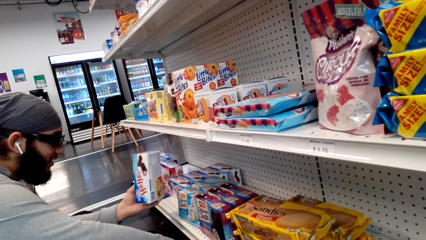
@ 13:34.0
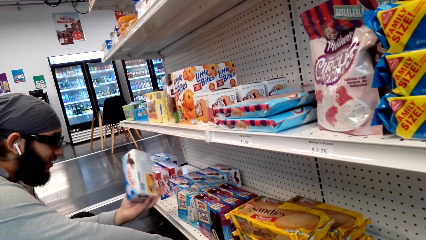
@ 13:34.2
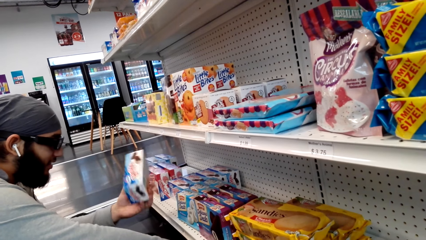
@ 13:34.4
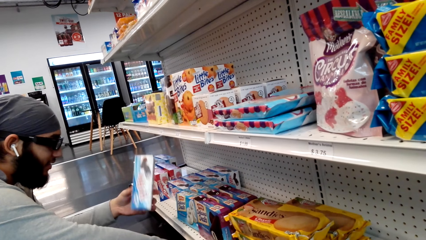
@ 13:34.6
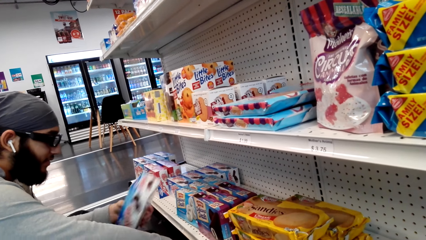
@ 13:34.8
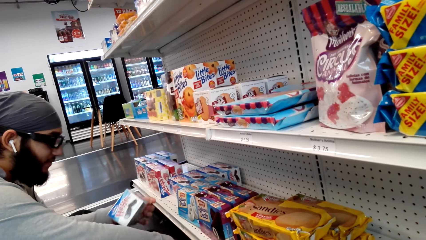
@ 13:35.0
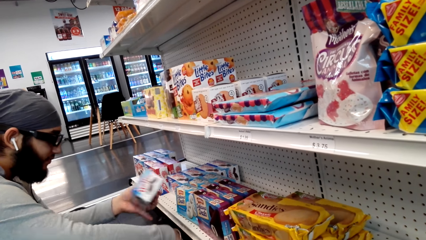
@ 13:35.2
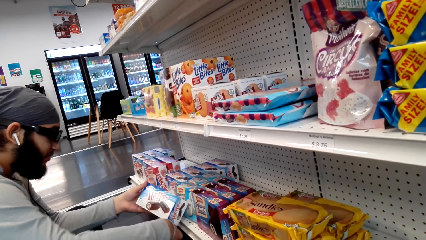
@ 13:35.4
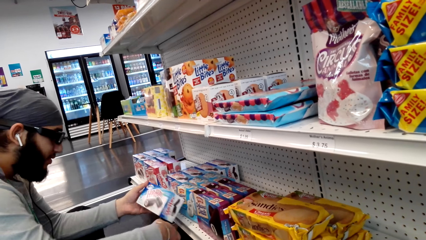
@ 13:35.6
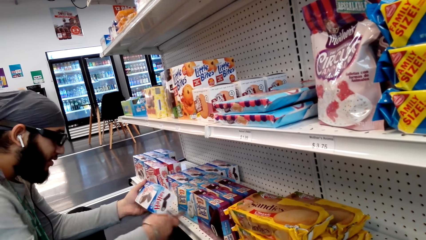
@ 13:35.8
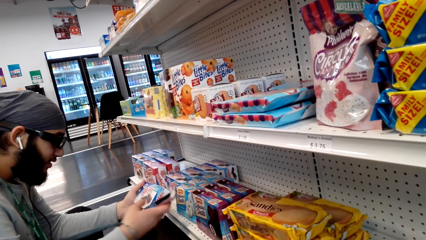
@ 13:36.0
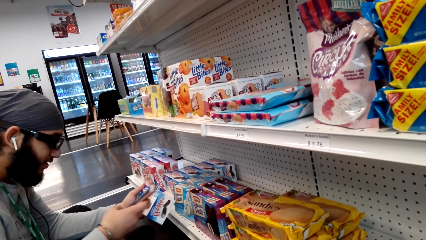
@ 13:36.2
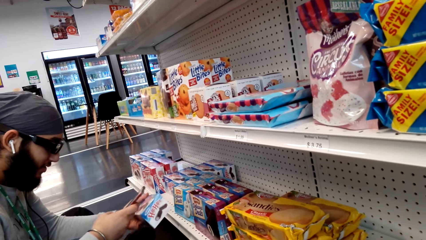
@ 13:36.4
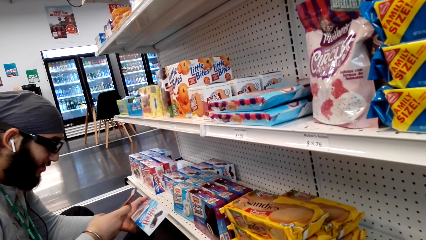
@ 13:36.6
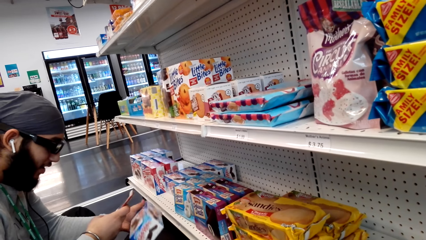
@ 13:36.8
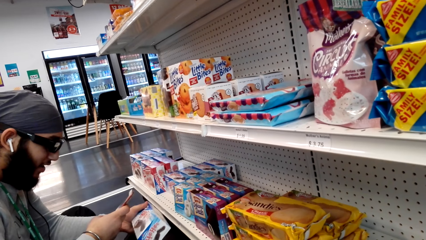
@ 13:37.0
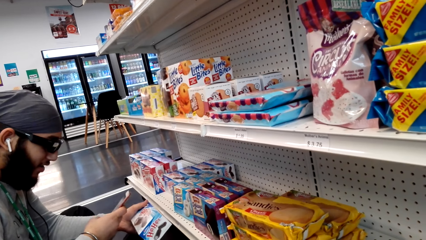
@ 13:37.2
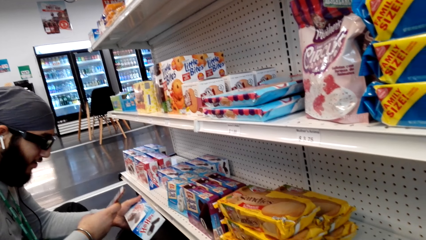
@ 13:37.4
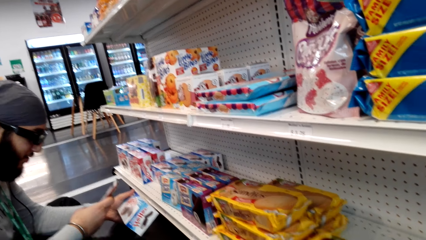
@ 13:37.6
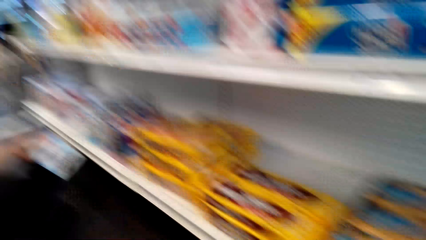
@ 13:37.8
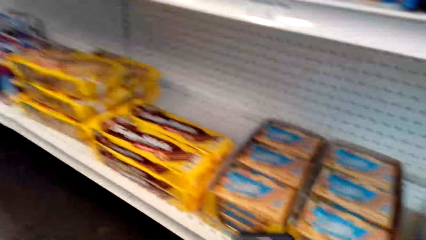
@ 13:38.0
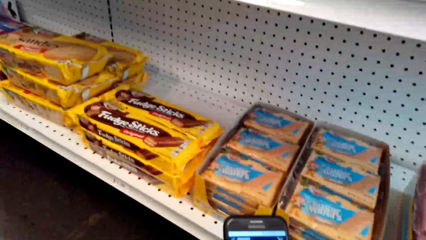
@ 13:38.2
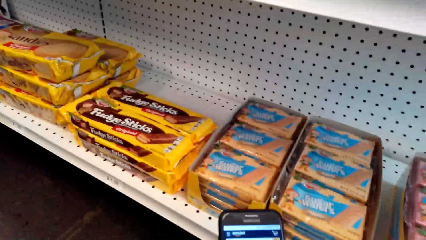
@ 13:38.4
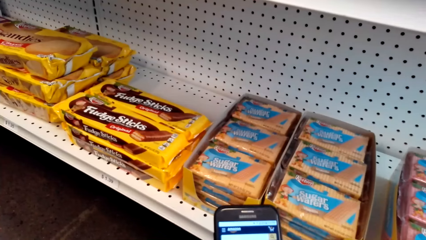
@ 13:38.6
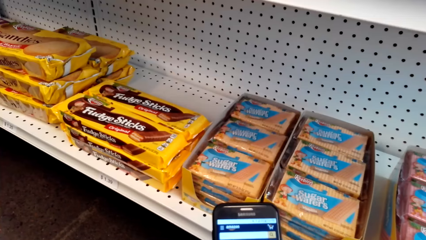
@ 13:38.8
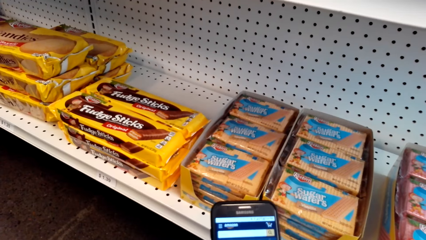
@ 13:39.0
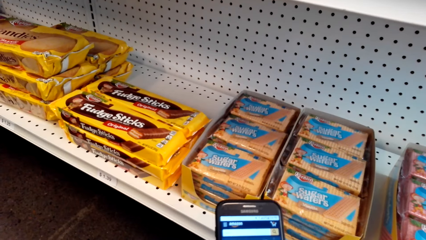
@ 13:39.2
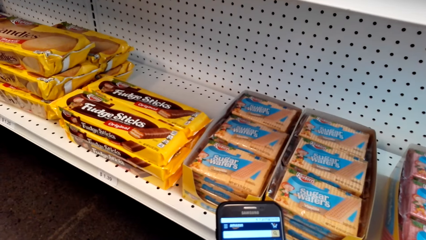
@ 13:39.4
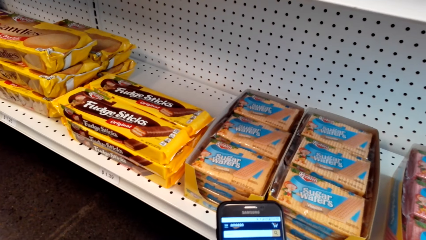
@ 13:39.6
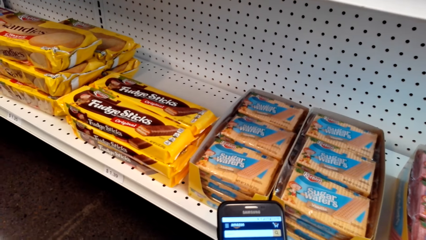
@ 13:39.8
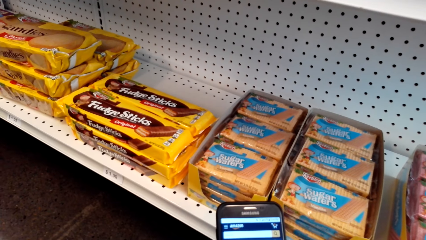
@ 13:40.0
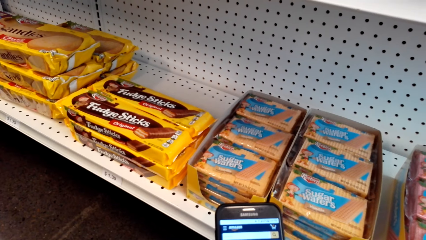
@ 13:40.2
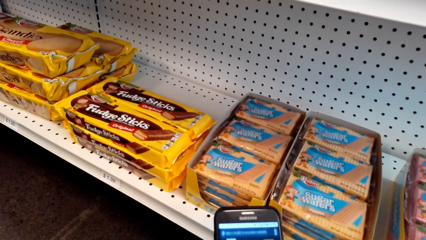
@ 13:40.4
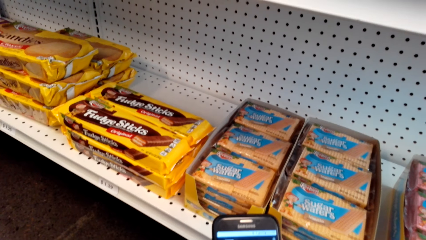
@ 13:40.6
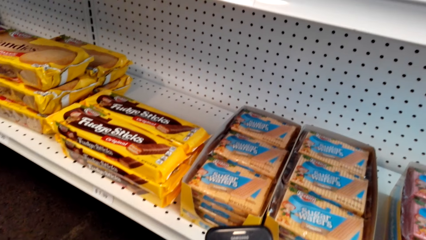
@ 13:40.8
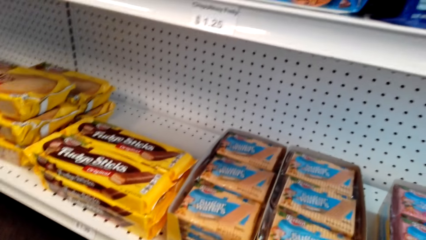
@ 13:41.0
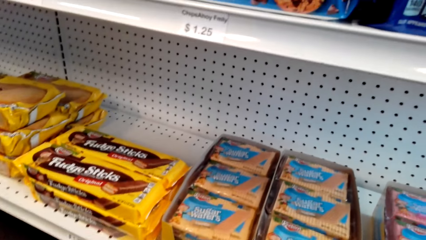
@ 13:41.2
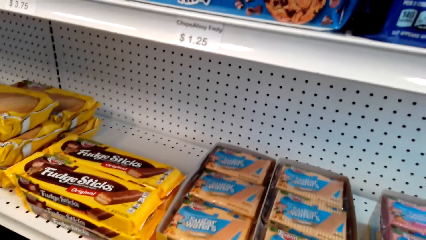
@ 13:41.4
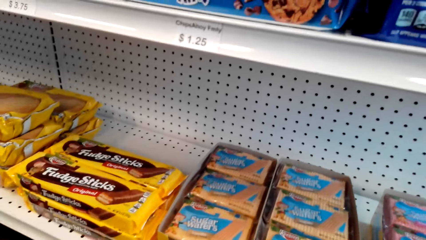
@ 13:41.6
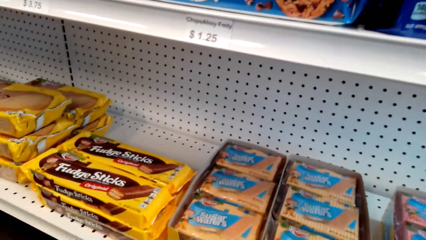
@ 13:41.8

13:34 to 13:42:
The camera wearer looks at the phone.

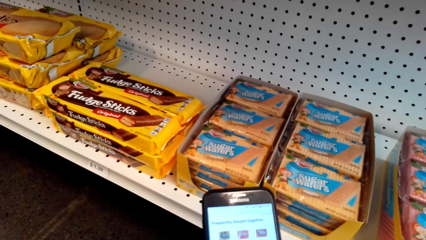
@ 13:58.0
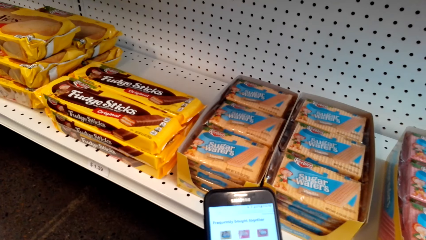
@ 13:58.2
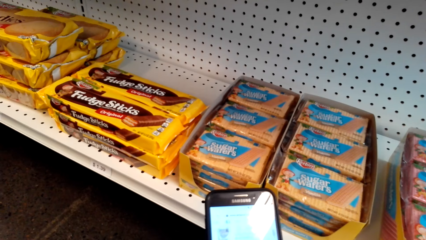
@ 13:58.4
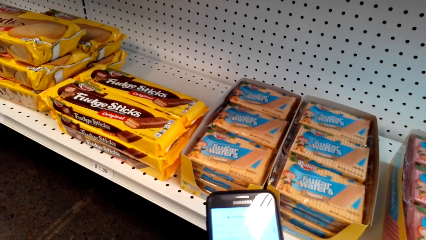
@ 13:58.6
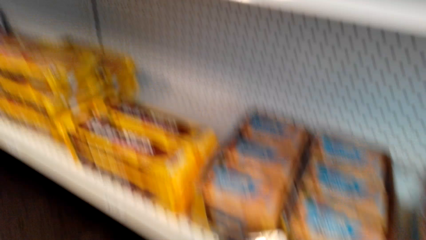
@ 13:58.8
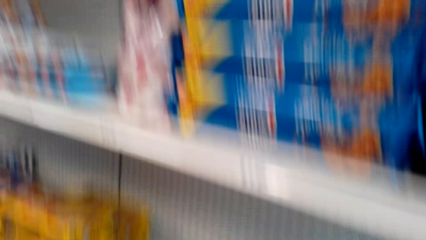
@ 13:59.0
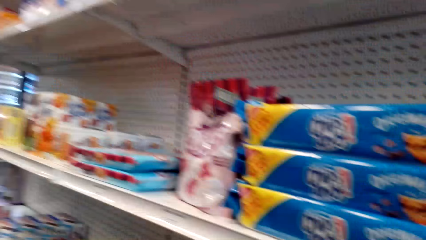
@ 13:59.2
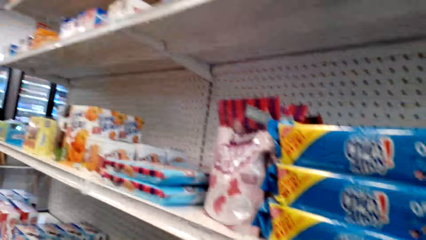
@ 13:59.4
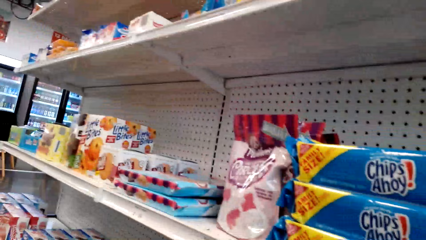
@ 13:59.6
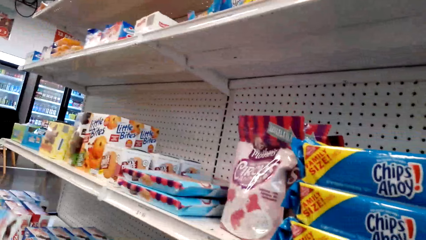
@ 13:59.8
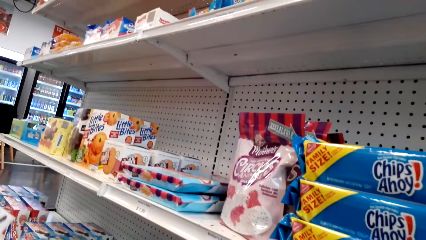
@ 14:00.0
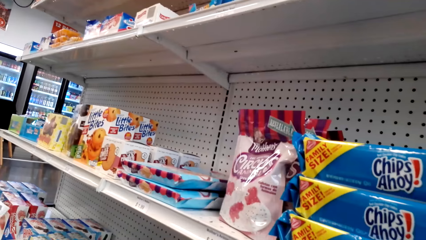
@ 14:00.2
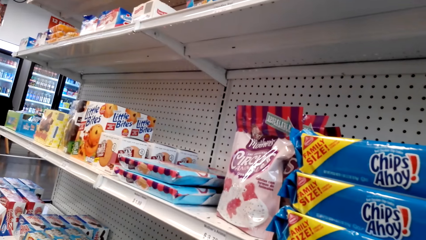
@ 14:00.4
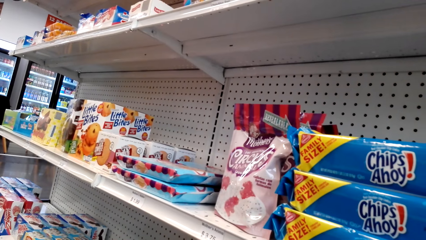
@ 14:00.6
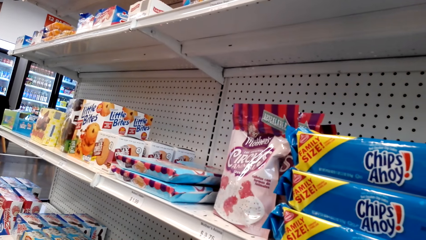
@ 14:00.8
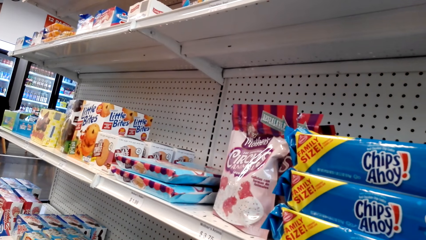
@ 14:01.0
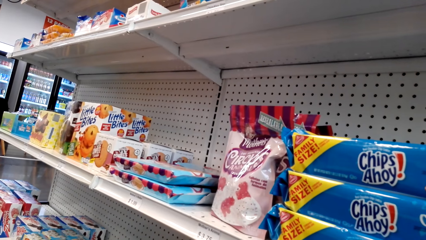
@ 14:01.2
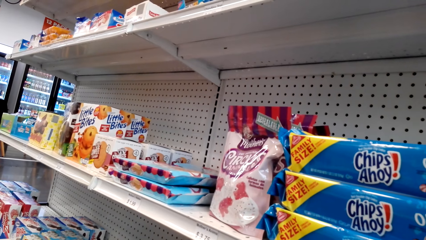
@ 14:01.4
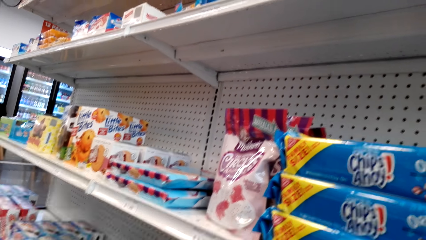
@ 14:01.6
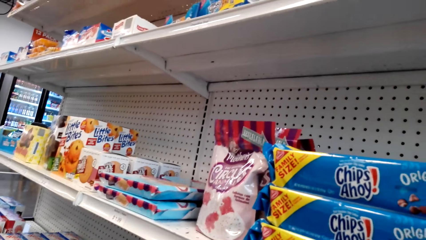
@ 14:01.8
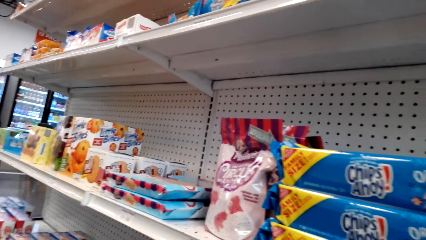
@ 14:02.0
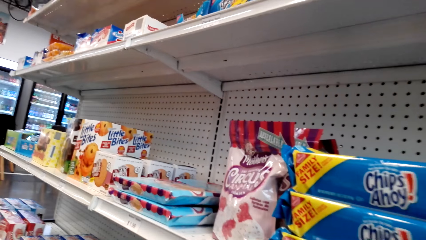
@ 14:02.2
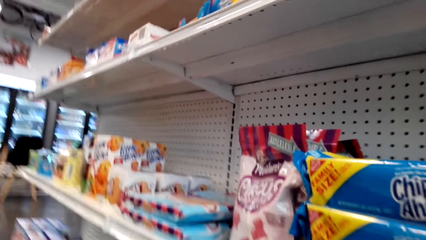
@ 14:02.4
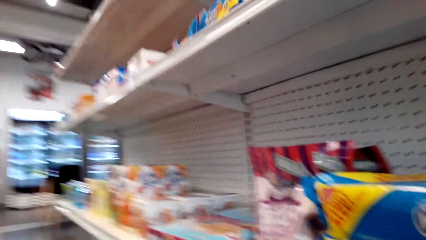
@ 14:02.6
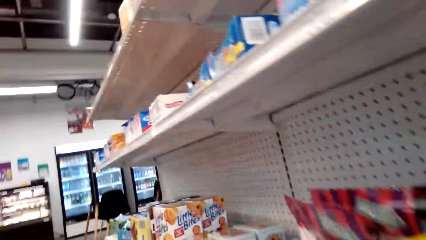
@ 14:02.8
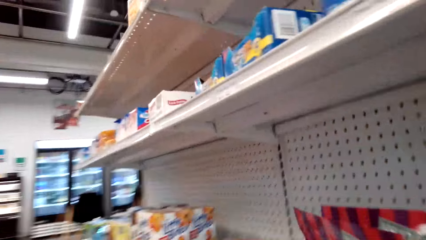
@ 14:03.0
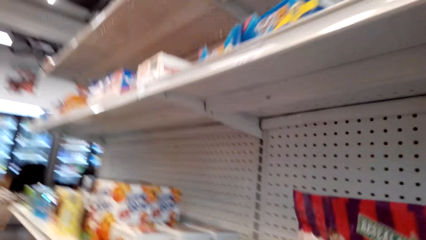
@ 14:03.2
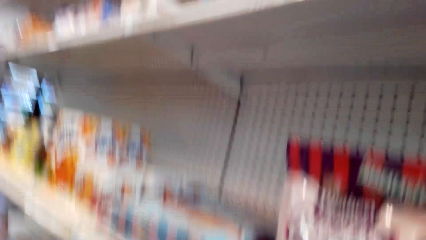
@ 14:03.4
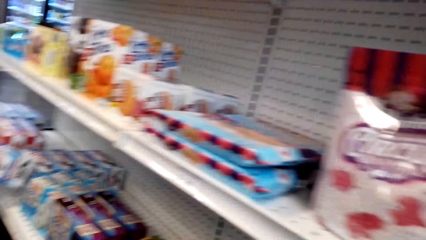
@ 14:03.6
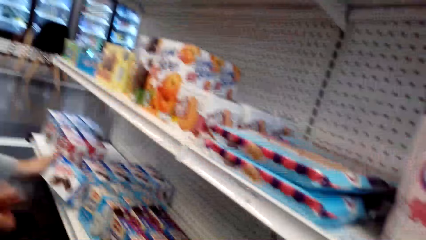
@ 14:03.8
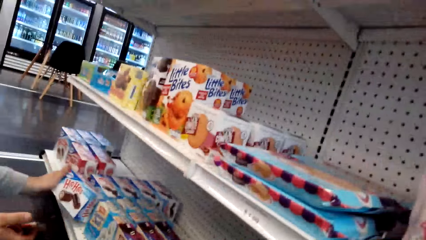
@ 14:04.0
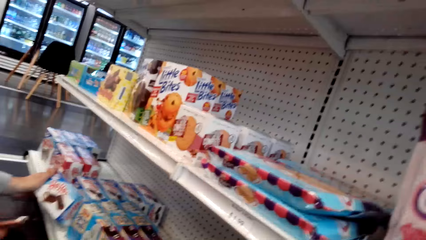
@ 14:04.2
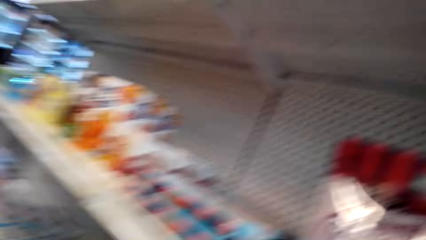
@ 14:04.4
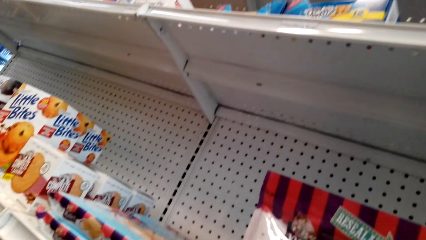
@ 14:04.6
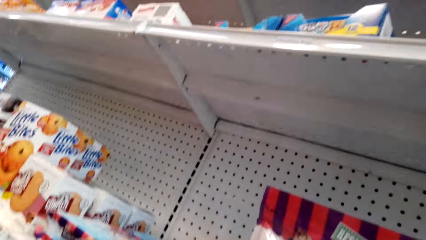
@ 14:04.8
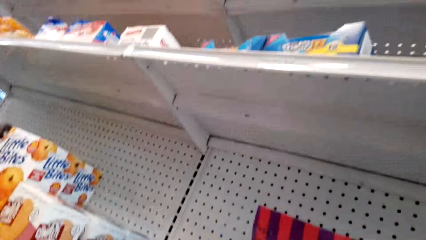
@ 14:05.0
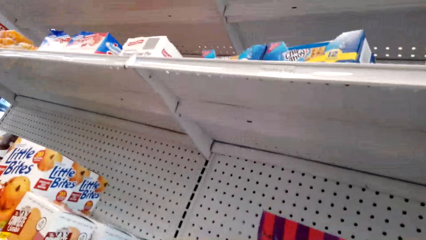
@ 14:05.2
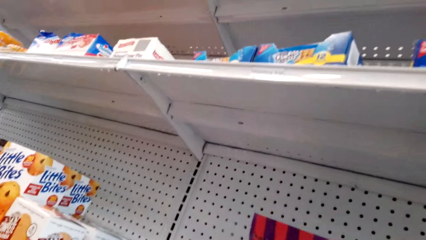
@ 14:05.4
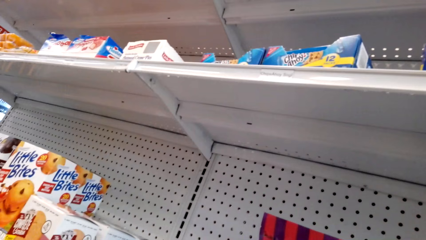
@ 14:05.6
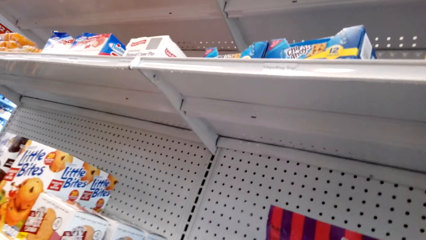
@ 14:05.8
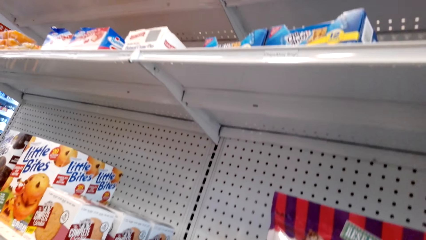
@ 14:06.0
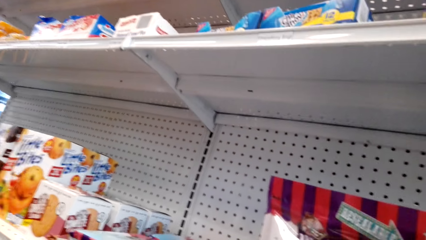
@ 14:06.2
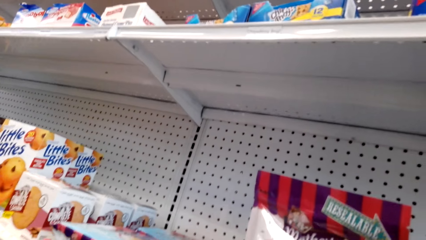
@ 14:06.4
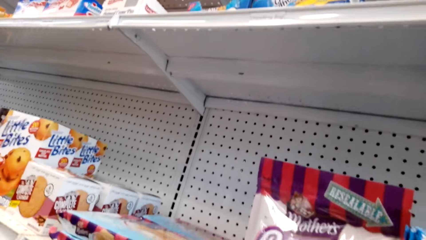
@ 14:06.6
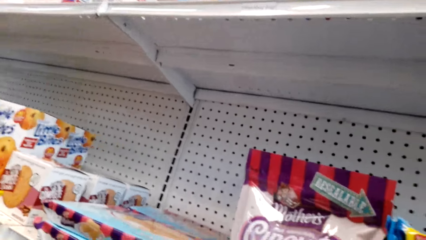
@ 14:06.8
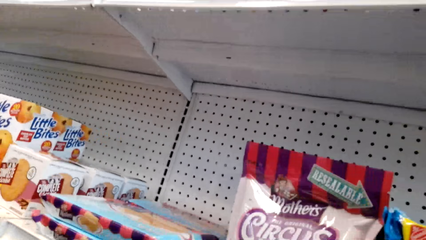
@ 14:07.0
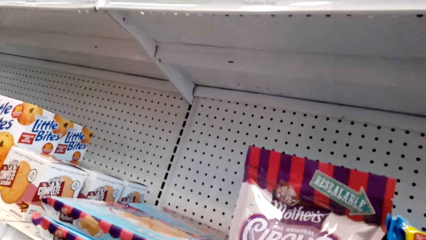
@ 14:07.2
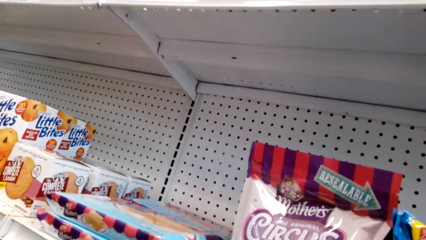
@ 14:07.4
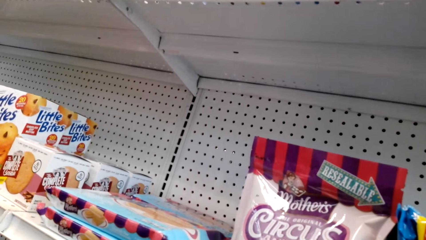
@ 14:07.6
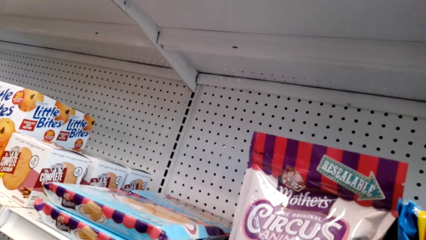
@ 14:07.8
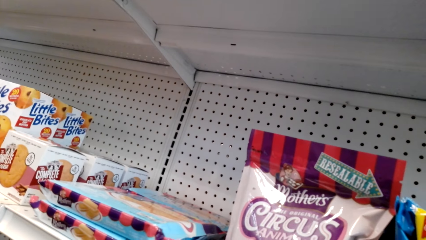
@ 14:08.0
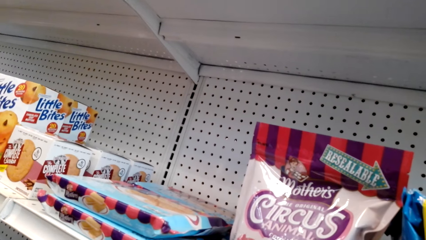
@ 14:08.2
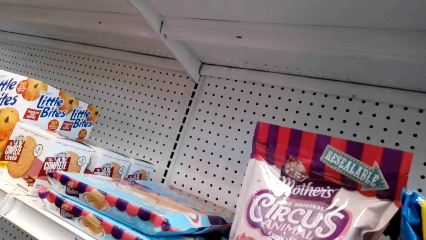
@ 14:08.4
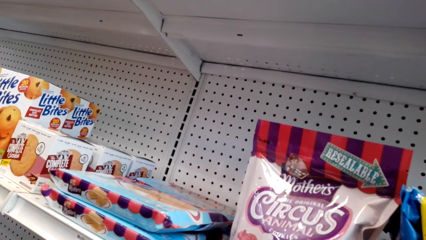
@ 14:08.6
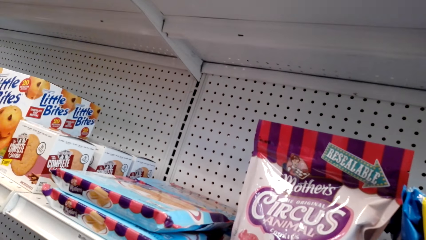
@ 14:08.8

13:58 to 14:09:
The camera wearer looks around.
